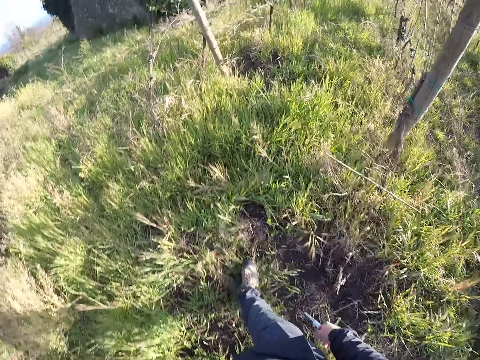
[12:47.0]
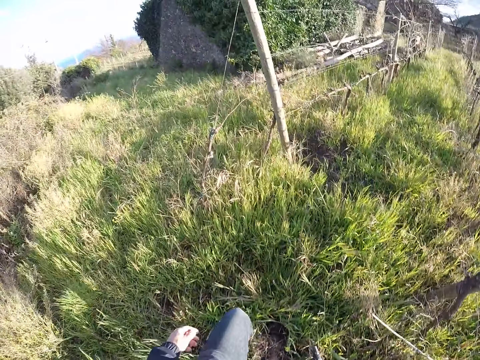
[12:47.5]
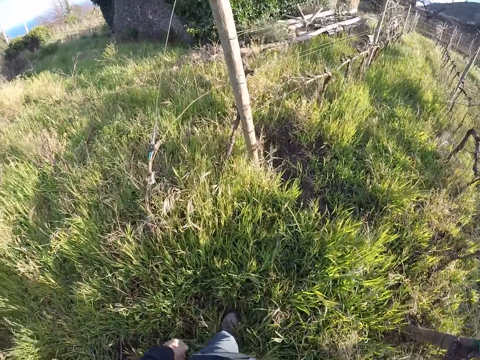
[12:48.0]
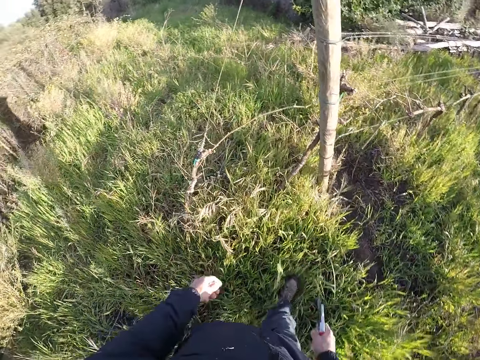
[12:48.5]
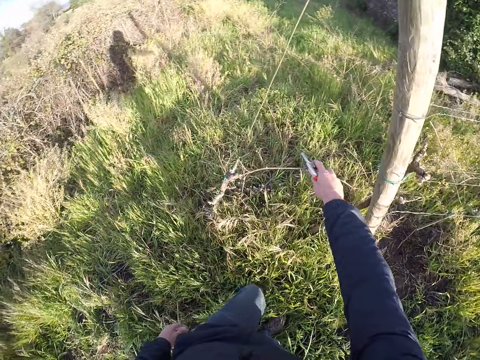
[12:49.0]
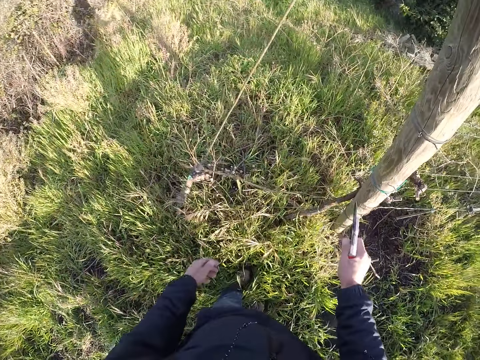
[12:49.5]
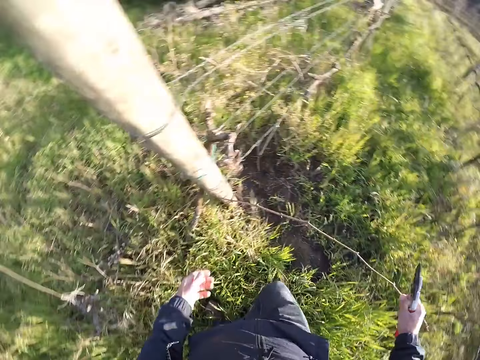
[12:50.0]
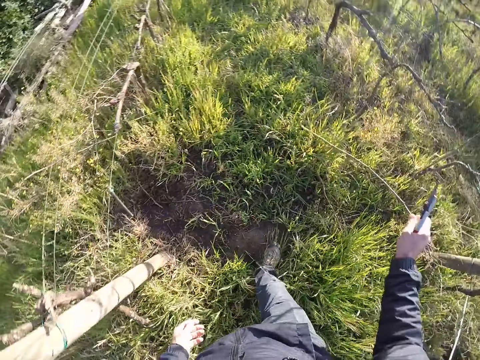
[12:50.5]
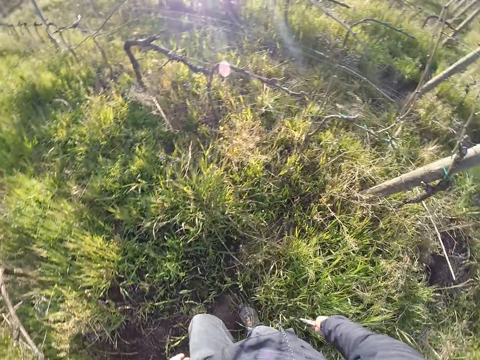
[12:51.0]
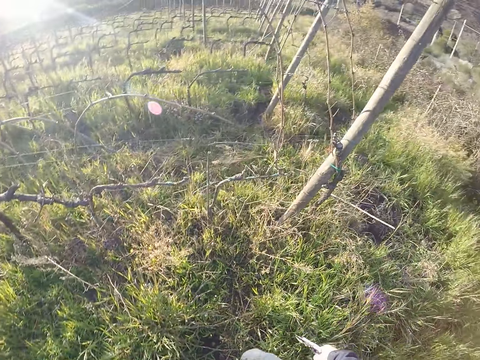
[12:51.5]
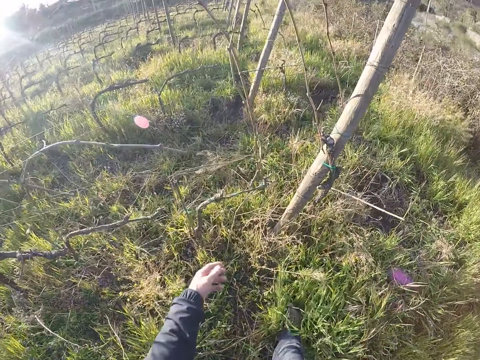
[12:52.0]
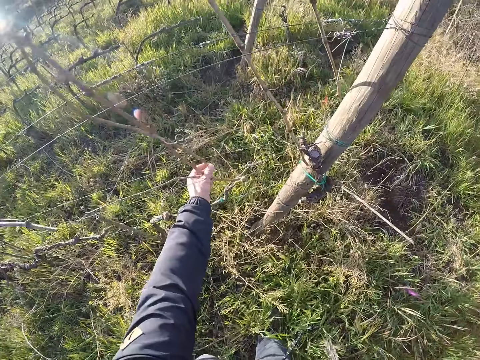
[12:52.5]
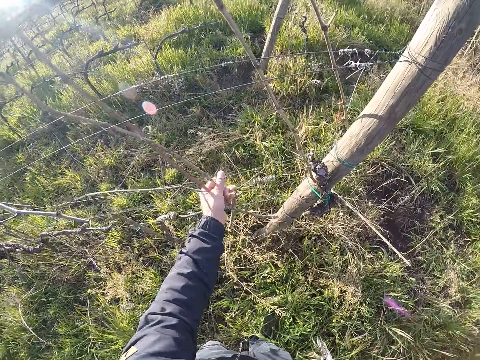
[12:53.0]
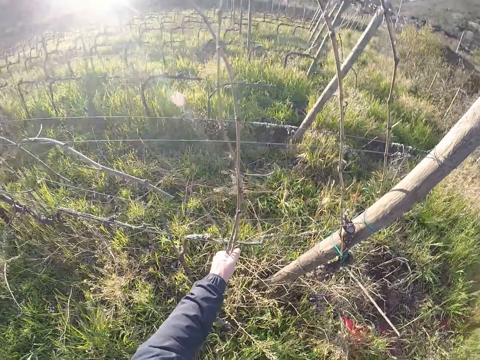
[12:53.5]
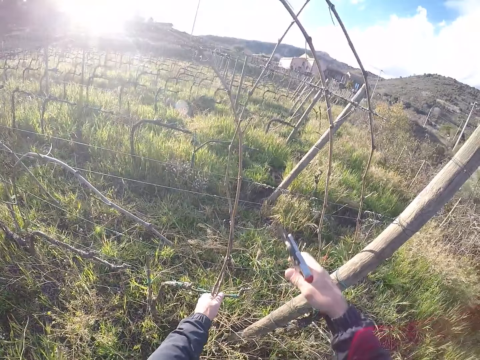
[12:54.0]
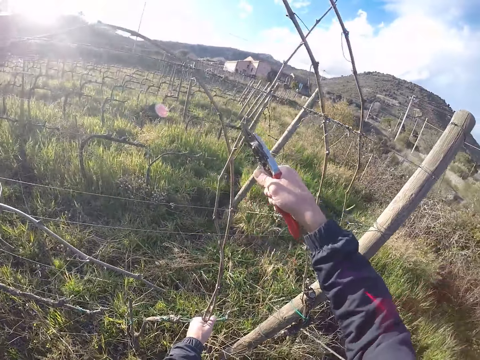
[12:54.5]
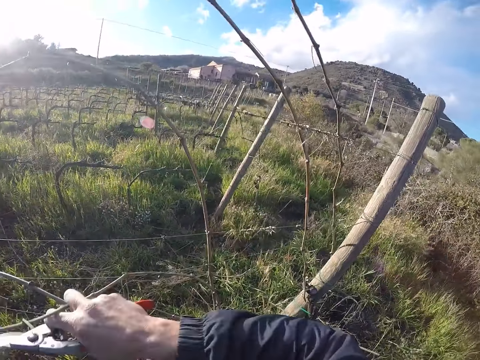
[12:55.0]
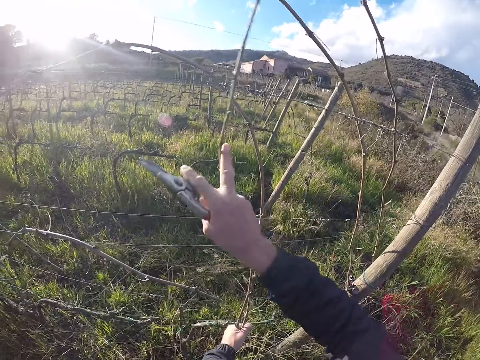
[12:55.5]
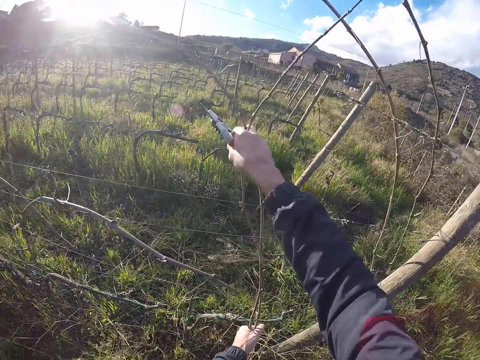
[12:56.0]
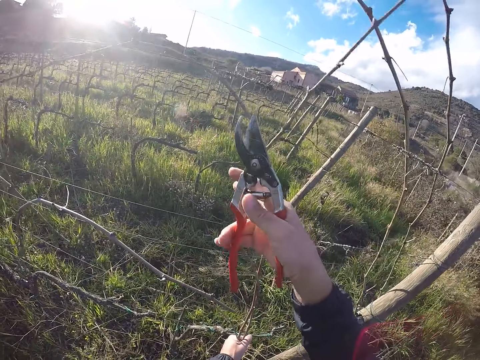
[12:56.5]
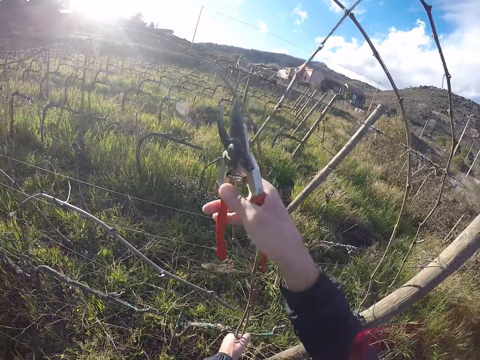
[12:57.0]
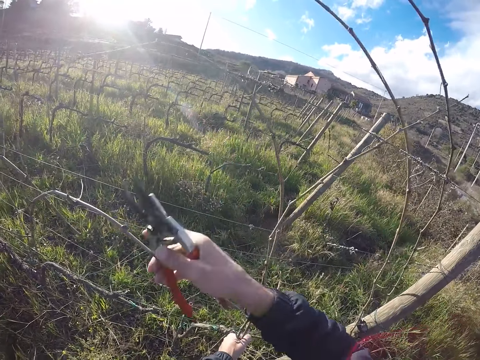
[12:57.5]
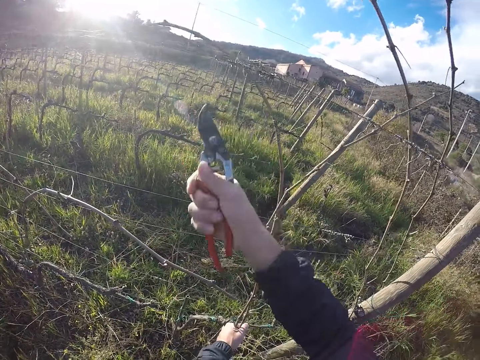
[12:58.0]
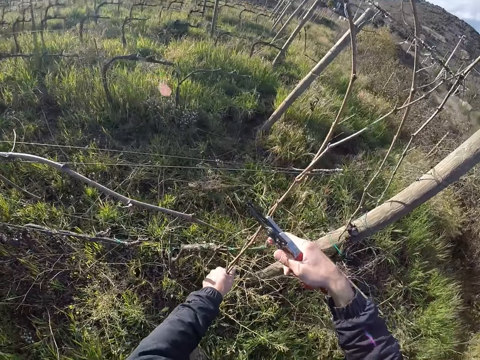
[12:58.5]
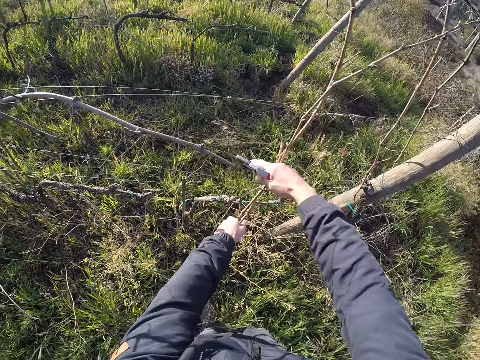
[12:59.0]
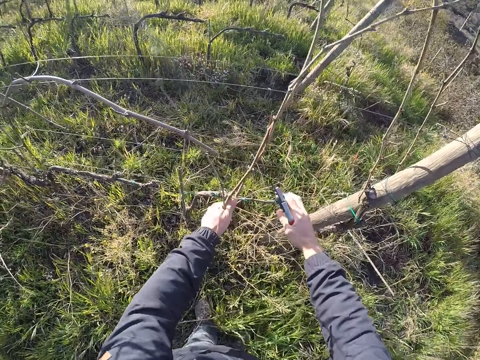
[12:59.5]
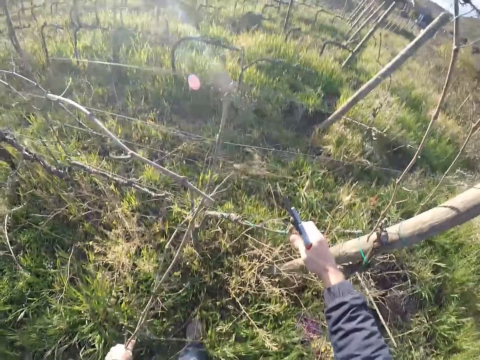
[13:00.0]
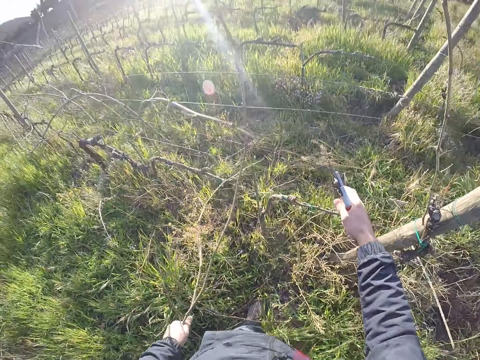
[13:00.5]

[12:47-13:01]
The camera wearer pulls a twig from the fence with his right hand. He looks around the farm. He throws the twig on the floor with his right hand. He steps forward. He pulls twigs from the fence with his left hand. He cuts the fence with the twig cutter in his right hand. He pulls twigs from the fence with his left hand.

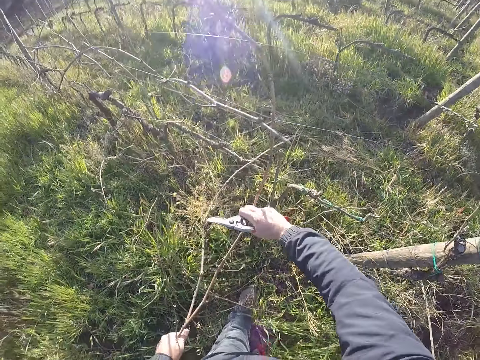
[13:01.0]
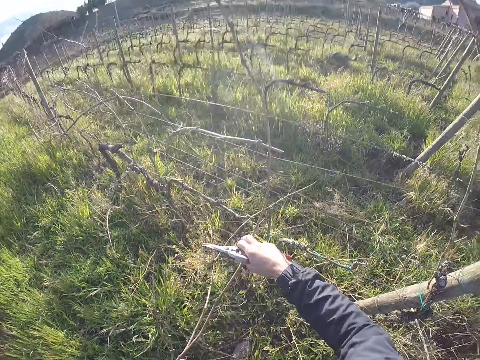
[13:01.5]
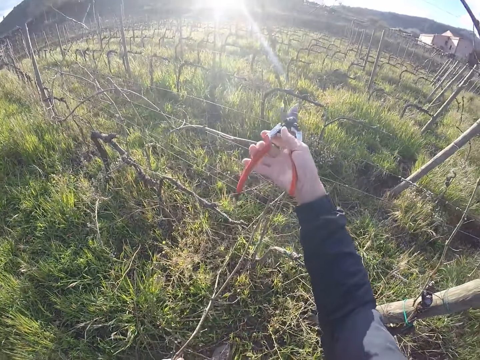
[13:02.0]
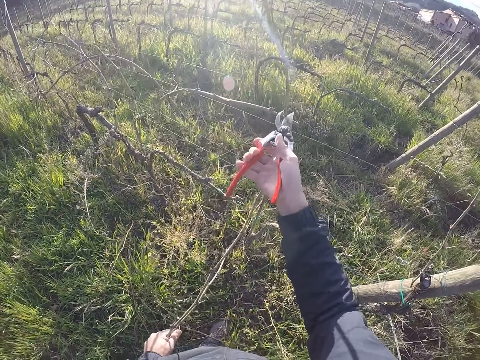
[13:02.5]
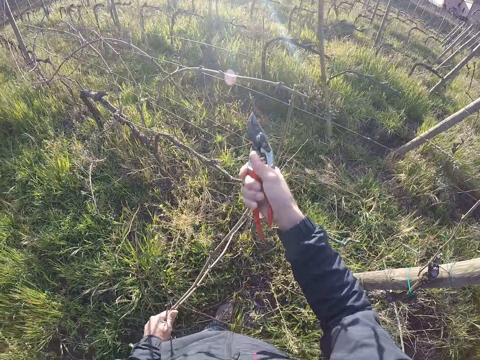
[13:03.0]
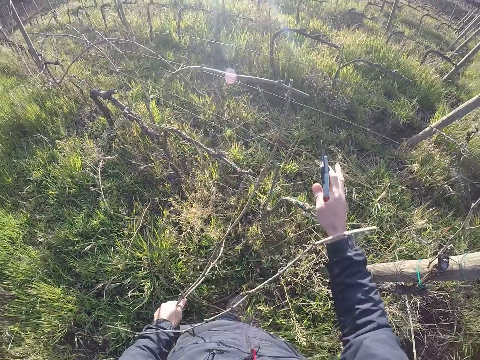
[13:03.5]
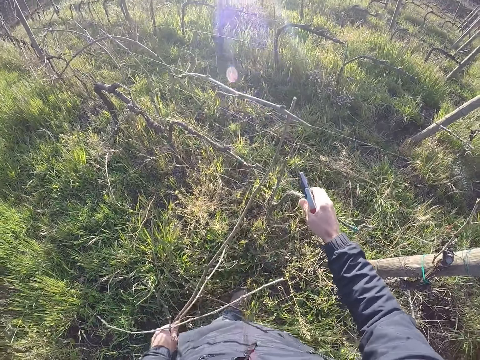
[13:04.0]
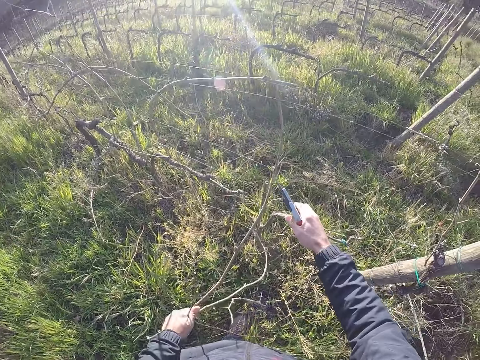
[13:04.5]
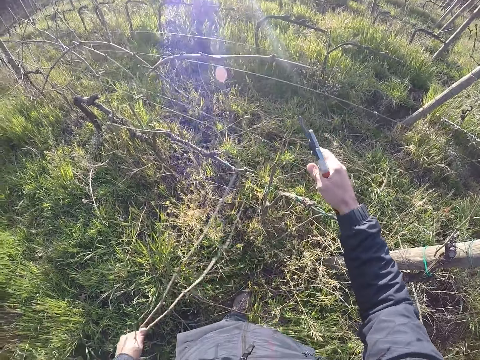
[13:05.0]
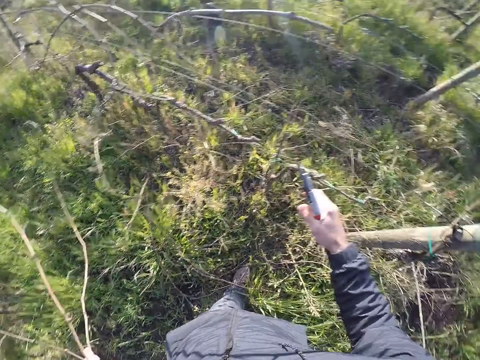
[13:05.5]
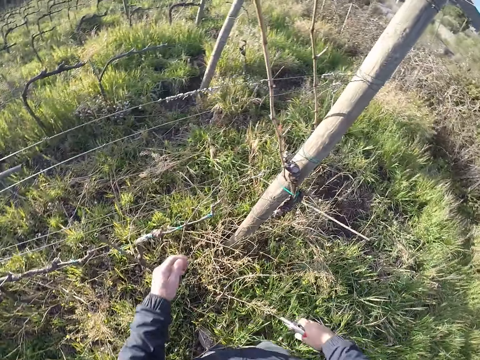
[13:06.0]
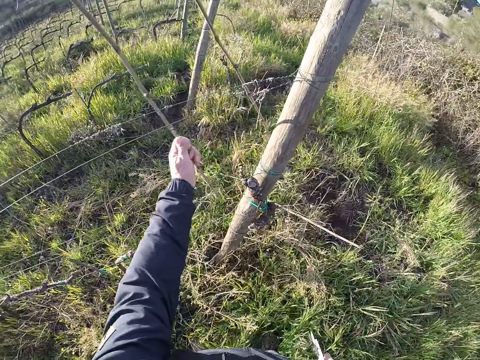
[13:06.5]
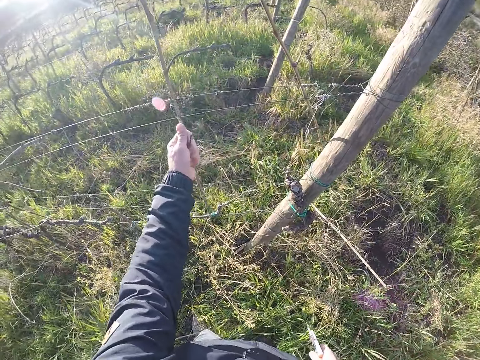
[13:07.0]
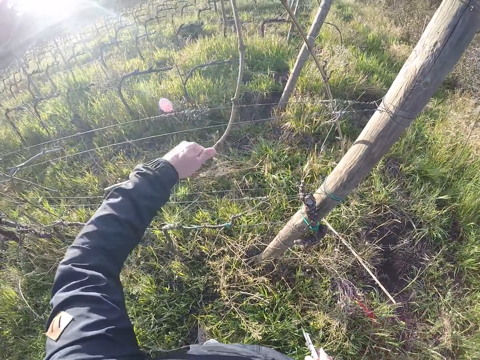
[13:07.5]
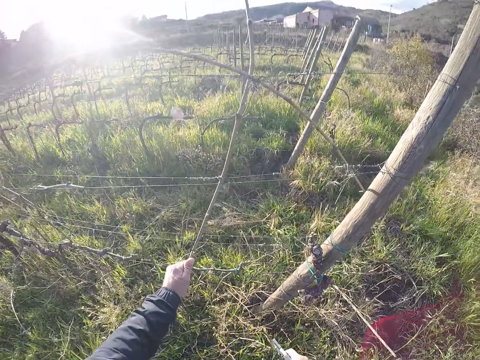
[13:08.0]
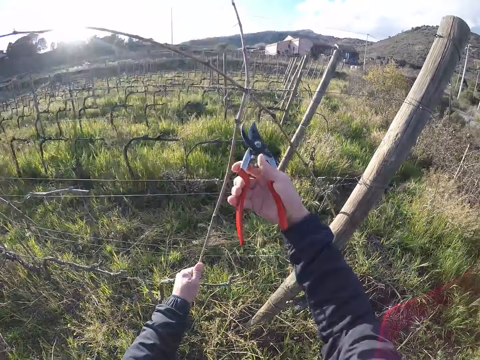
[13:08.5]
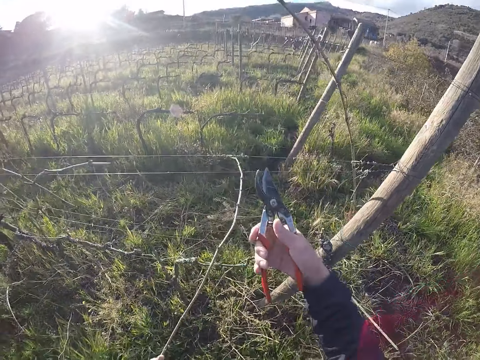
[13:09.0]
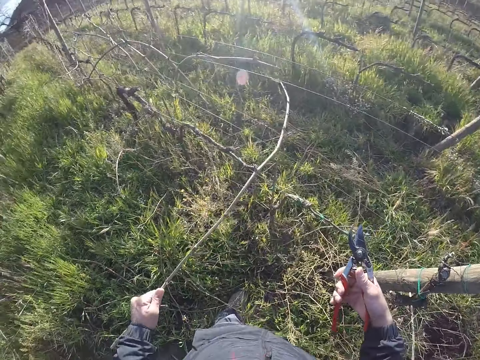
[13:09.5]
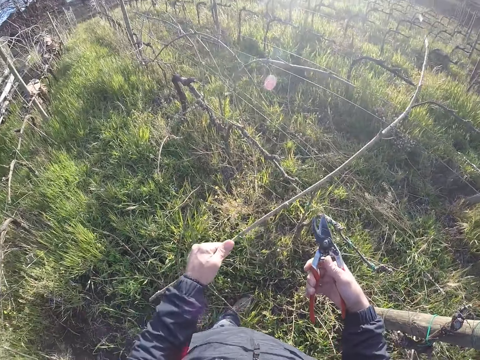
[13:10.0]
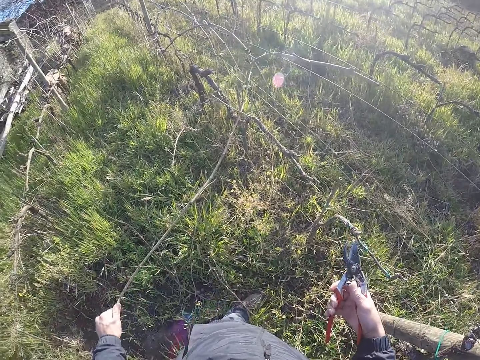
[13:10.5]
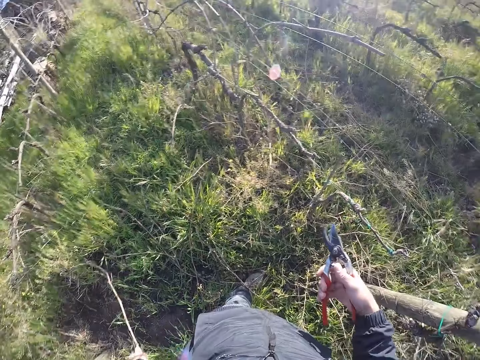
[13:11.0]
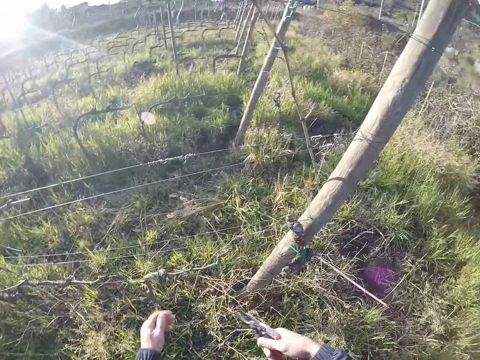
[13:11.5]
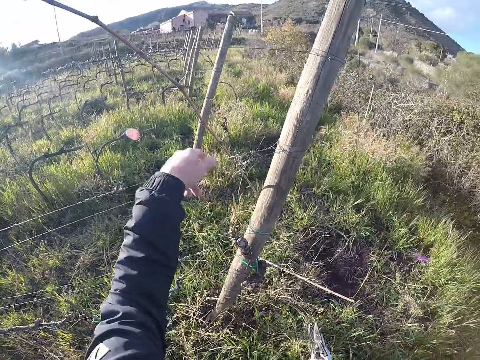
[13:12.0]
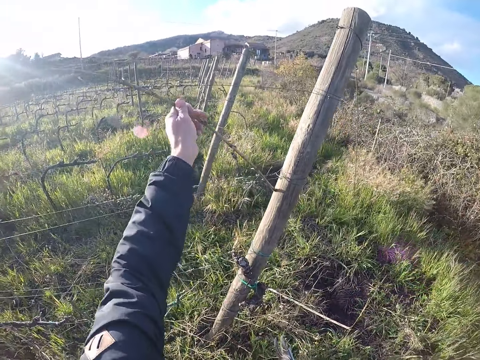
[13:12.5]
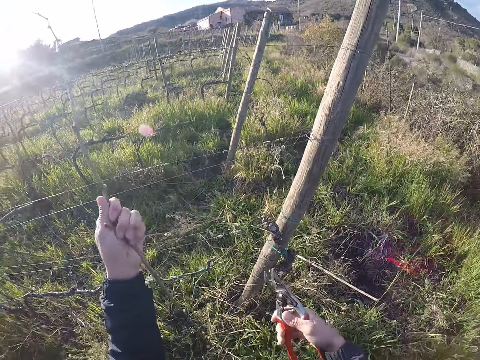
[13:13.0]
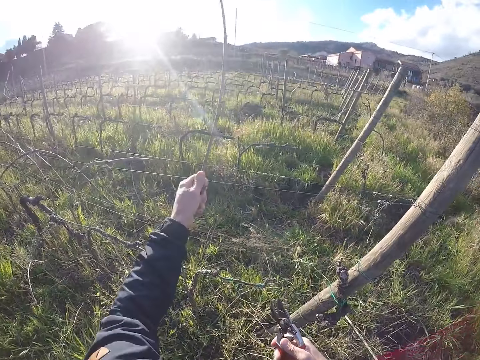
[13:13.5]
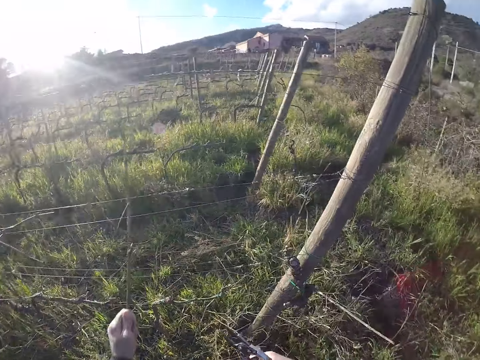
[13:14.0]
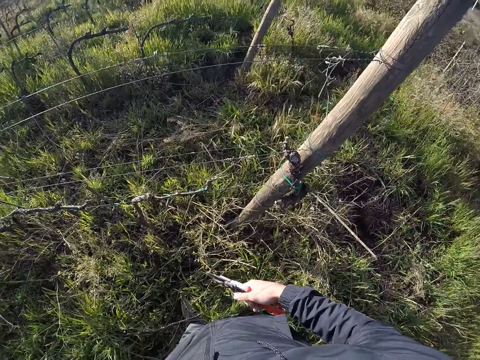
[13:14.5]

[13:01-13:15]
The camera wearer cuts a twig or dry plantation in his left hand with the twig cutter or pruning shear in his right hand. He removes the dry plantation from the fence. He throws the twig on the floor with his left hand. He pulls a twig from the fence with his left hand. He cuts the fence with the twig cutter in his right hand. He removes the dry plantation from the fence. He drops the dry plantation on the ground. He looks around the farm. He pulls a twig from the fence with his left hand.
